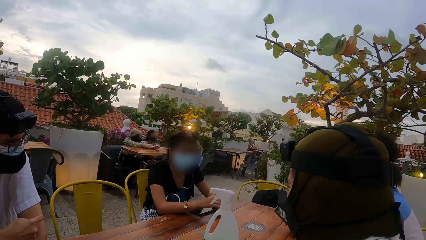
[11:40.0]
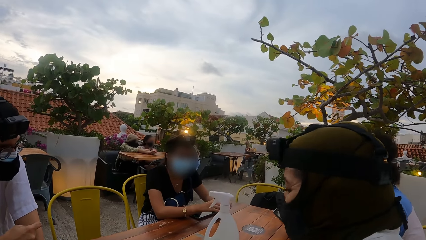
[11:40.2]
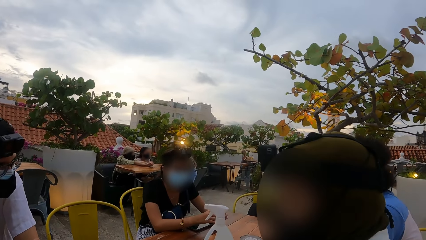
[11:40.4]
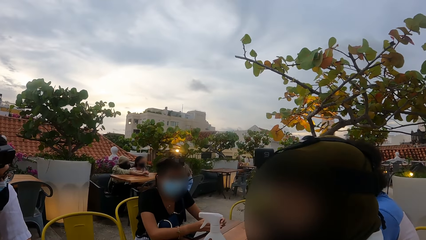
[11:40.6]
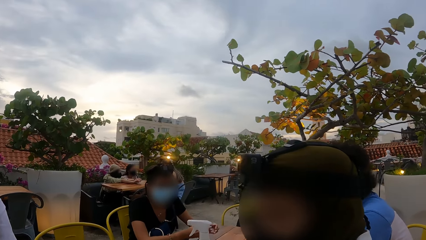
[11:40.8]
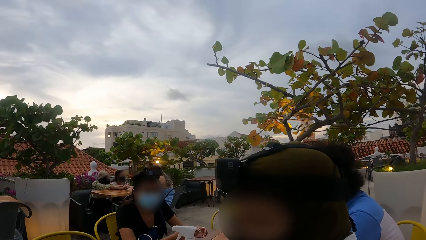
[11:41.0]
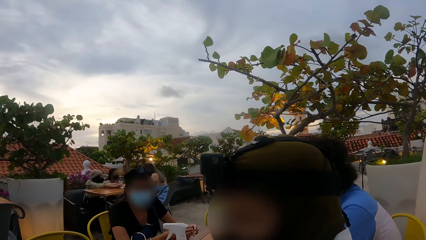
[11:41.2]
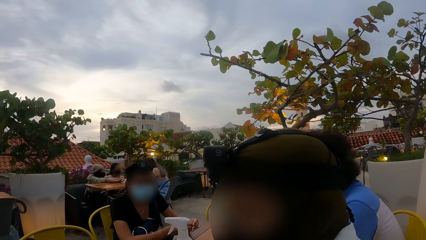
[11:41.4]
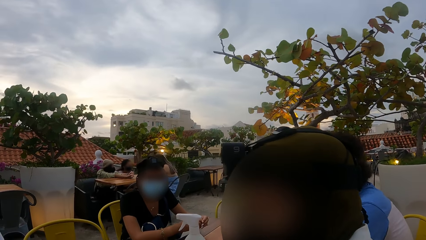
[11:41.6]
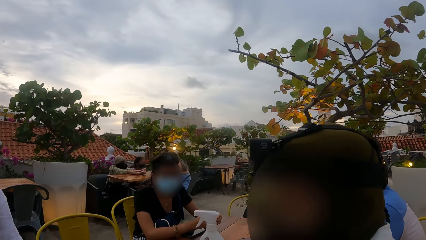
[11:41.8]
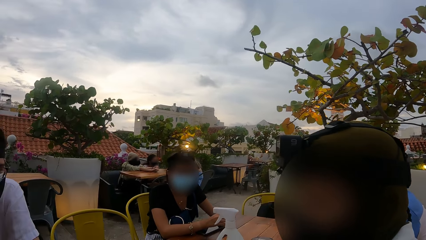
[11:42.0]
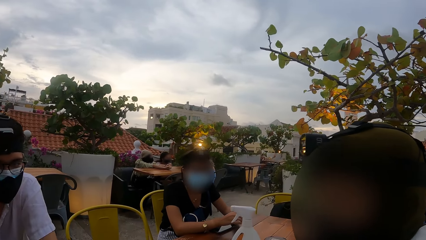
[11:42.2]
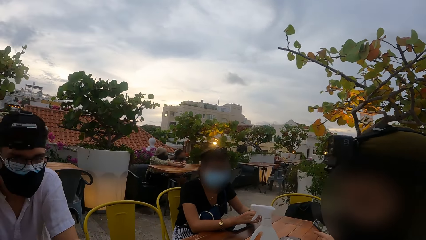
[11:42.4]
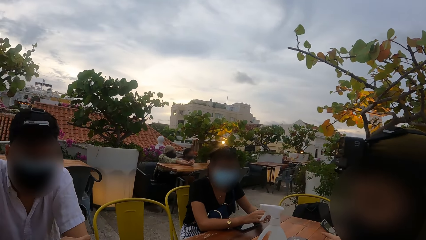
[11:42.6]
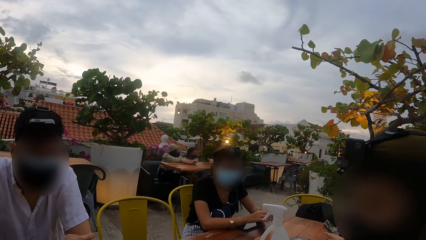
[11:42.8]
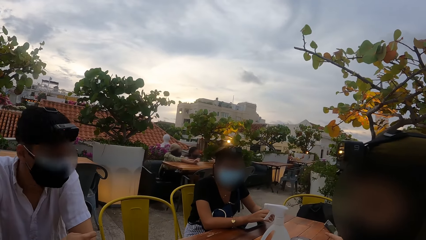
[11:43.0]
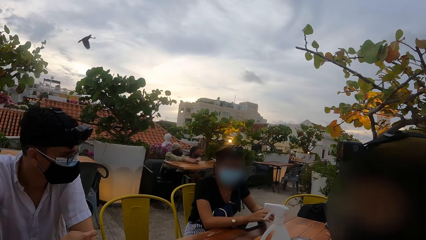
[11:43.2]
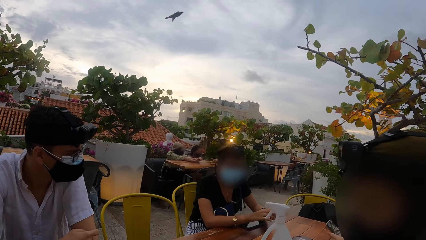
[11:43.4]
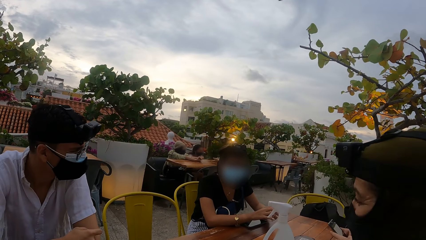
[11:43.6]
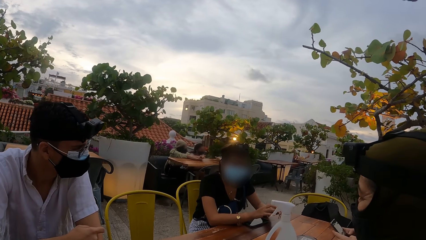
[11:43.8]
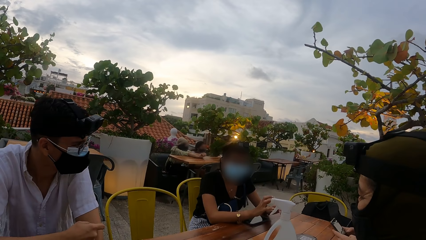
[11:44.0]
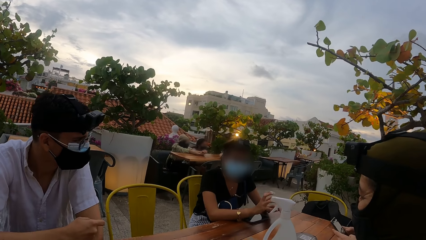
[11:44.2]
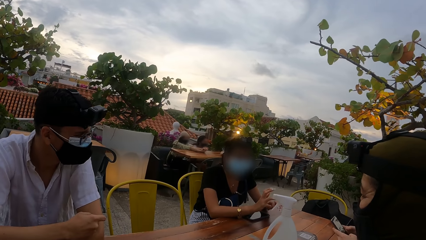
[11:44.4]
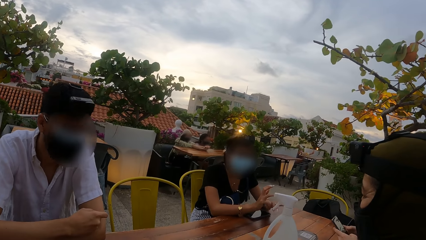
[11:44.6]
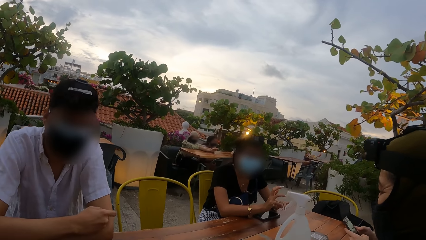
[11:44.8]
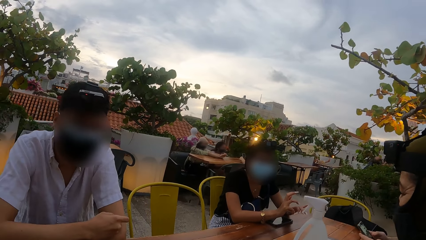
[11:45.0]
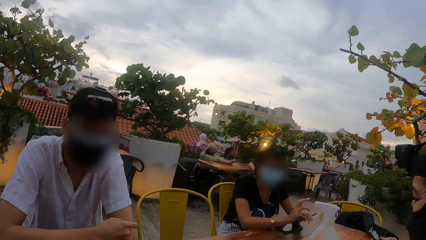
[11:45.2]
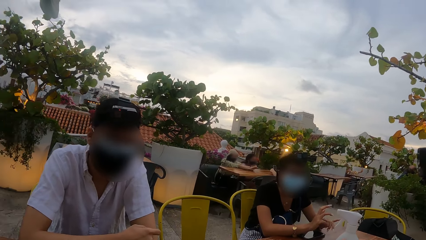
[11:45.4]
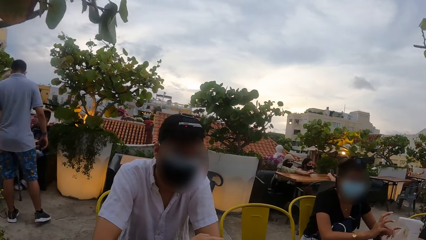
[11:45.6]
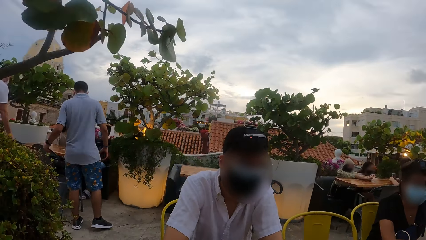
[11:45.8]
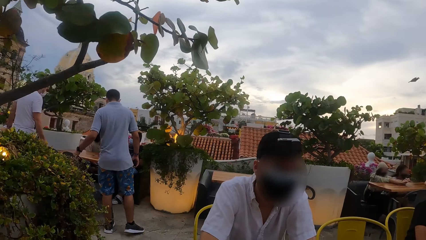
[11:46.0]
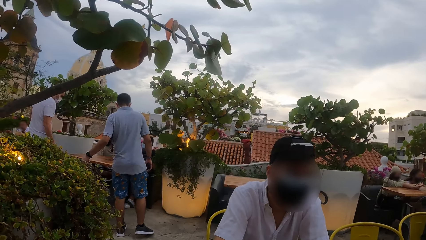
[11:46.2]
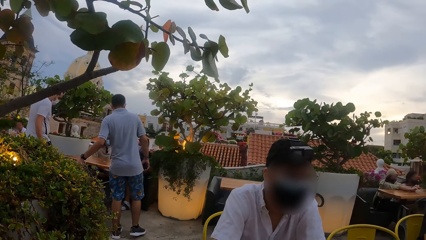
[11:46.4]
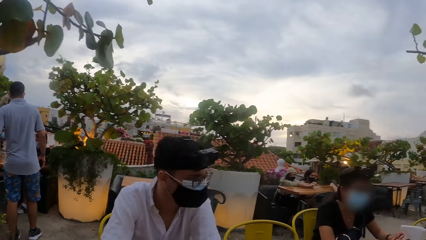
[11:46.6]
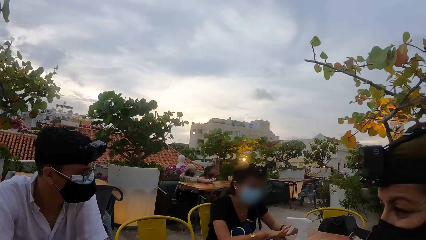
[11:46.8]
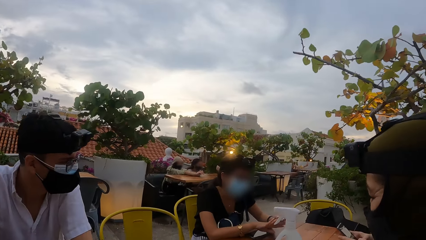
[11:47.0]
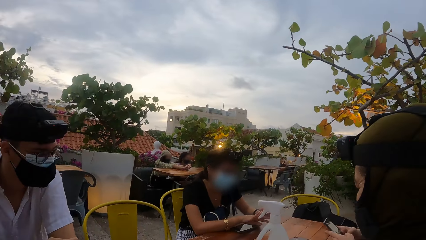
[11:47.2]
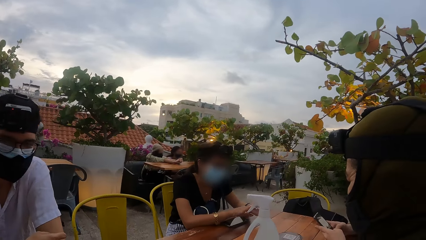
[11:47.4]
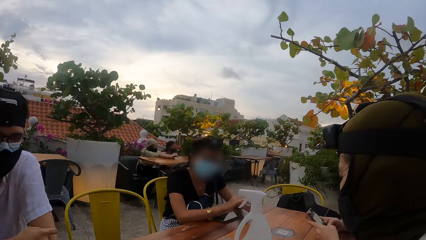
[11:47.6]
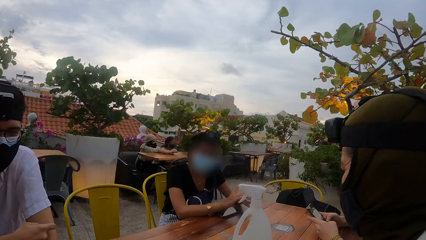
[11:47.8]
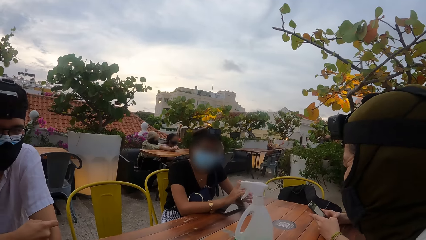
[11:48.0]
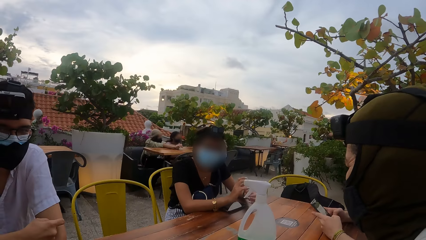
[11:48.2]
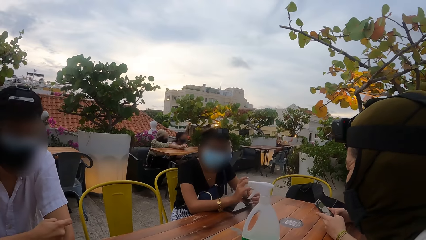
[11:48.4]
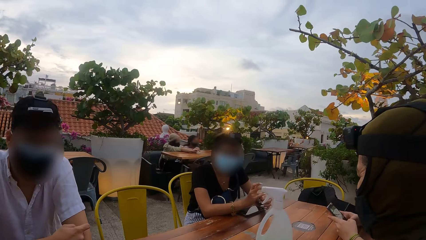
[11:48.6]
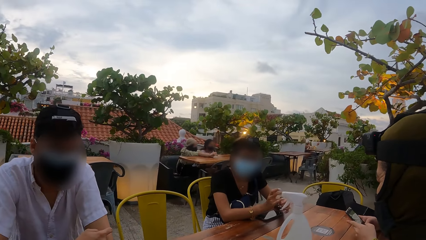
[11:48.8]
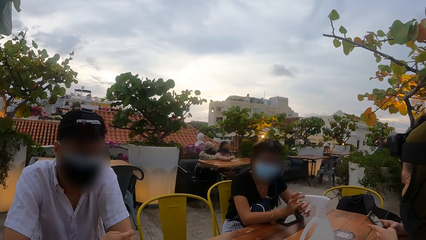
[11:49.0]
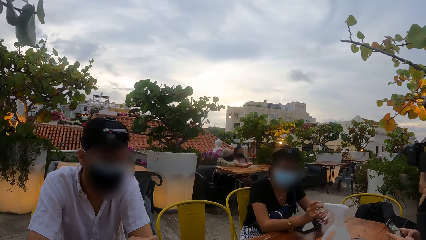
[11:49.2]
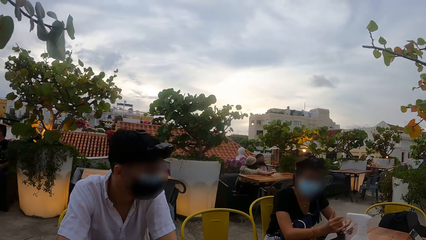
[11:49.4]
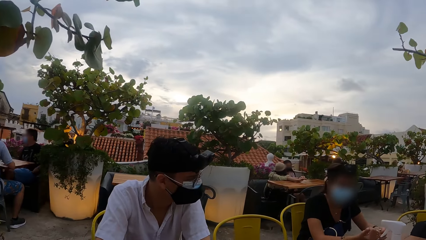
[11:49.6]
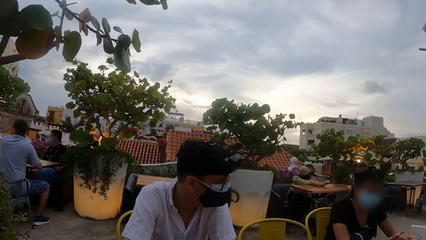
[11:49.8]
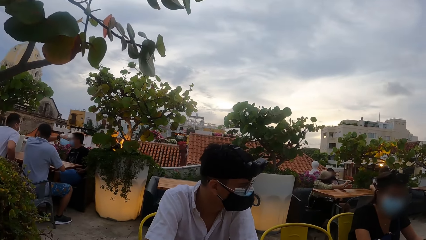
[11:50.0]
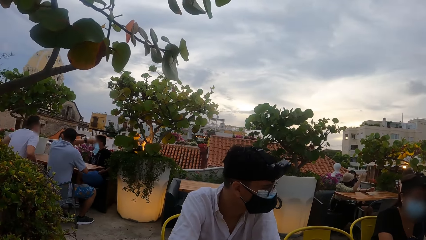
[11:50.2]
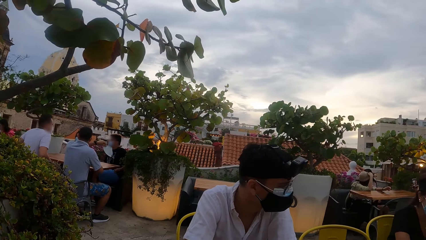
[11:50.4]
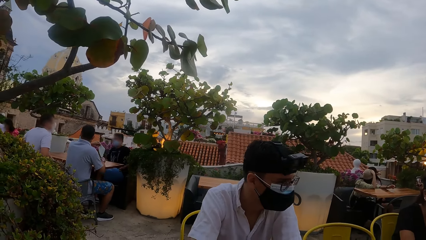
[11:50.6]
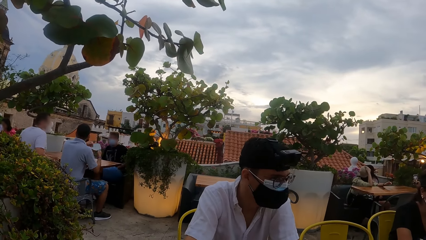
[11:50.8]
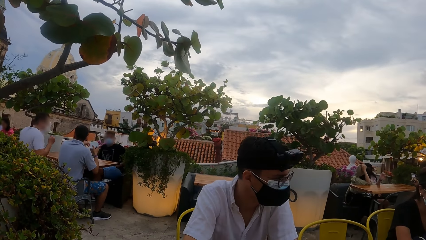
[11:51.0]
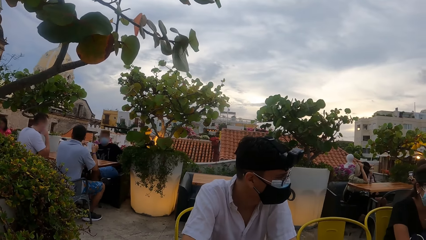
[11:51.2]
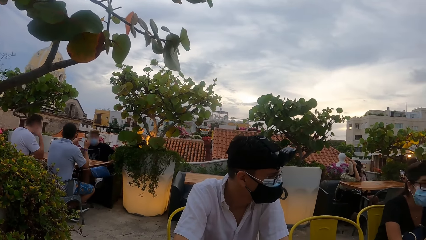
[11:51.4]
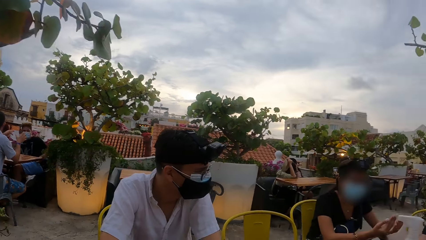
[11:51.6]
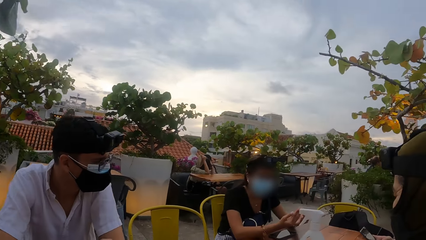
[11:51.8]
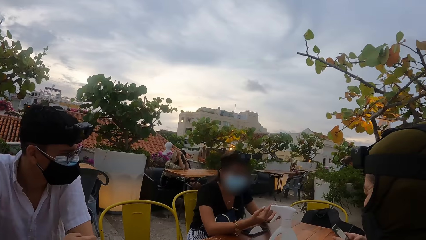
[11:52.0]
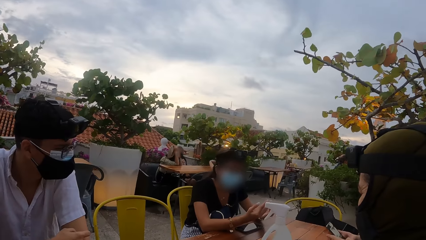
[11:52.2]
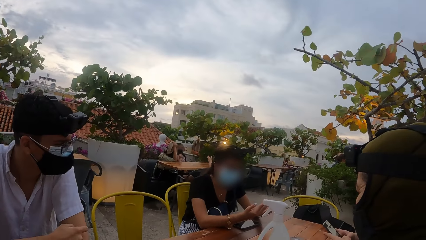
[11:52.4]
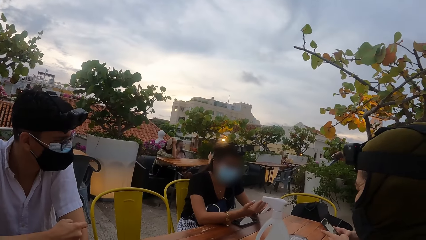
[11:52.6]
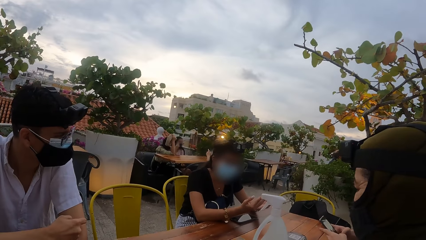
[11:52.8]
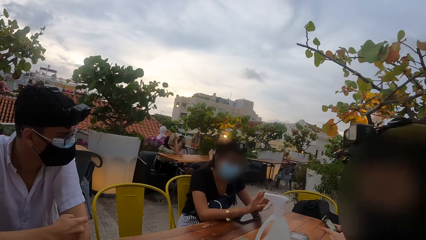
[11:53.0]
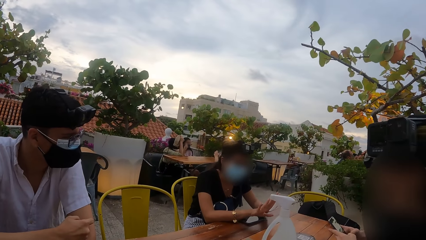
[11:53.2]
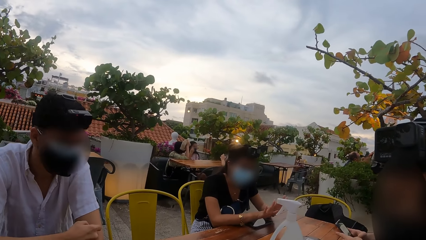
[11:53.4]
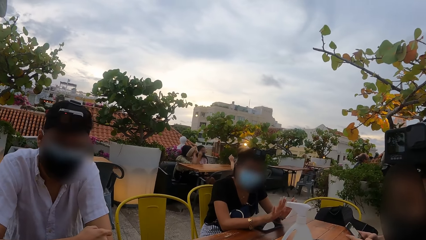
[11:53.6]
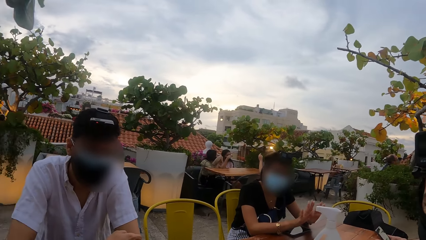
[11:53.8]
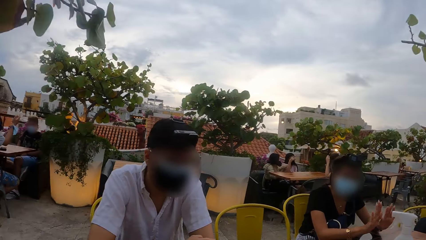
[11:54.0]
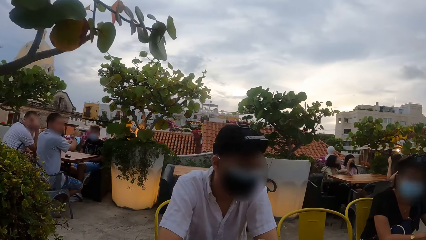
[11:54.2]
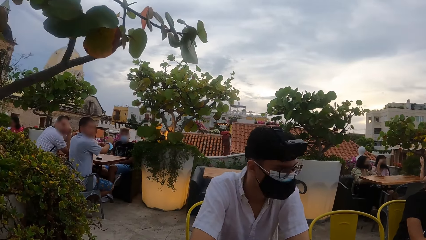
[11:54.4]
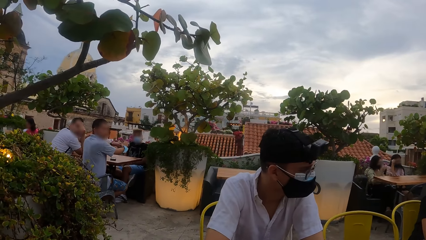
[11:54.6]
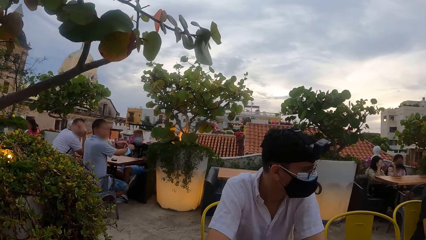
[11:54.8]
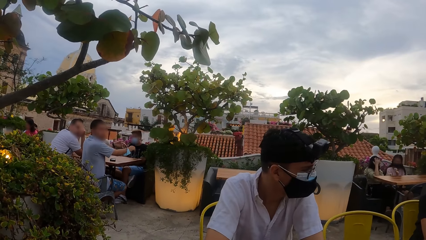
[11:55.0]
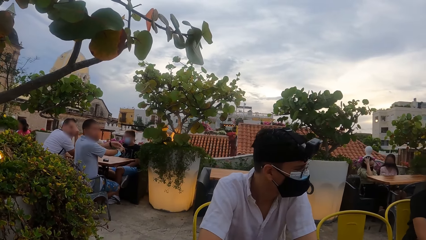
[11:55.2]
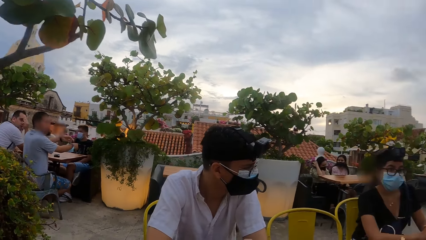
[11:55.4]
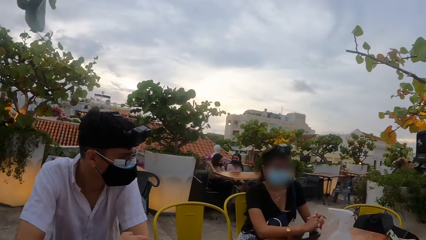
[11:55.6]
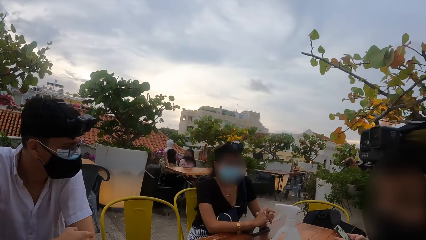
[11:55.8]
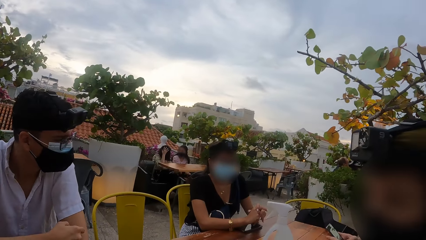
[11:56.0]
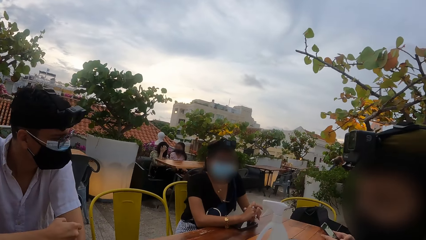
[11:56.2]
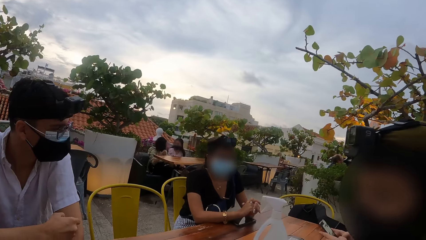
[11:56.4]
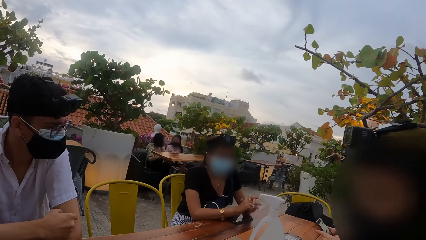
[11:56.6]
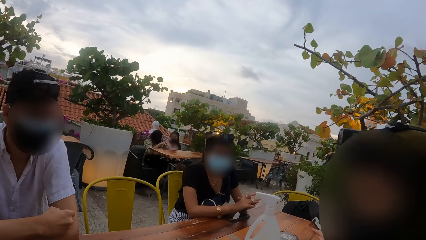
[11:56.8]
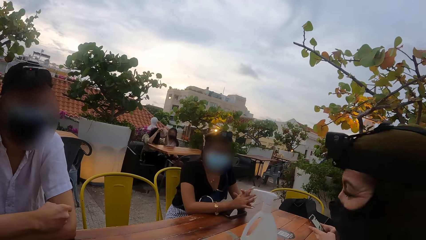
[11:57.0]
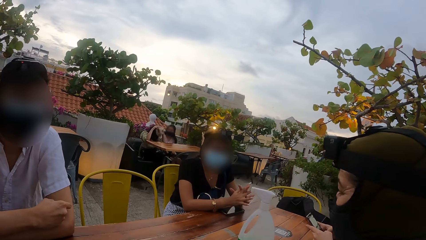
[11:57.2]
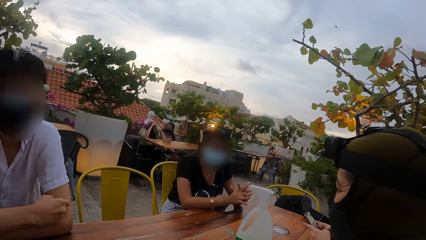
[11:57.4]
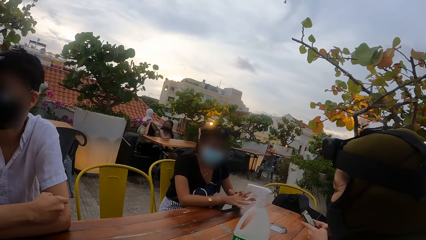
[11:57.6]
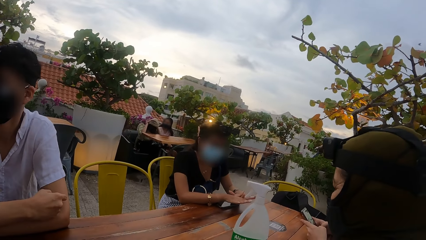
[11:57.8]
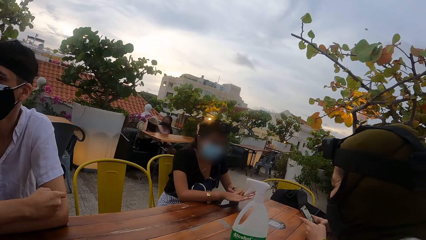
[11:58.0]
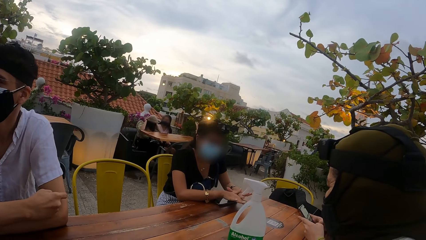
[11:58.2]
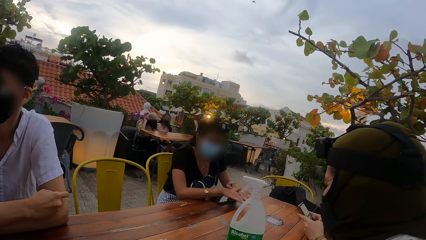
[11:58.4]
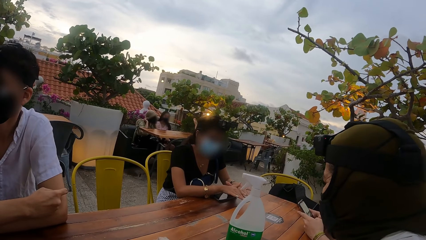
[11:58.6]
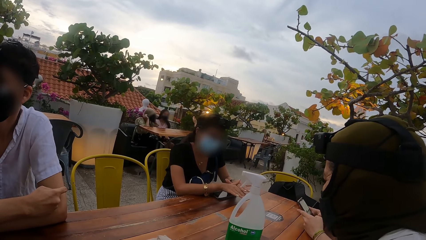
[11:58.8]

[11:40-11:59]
A person and another person look at the camera wearer.
